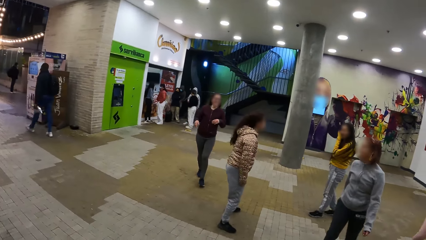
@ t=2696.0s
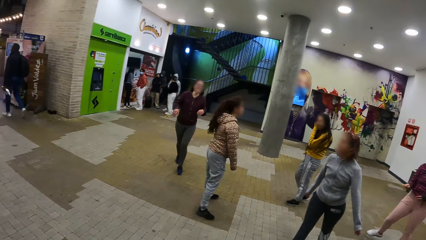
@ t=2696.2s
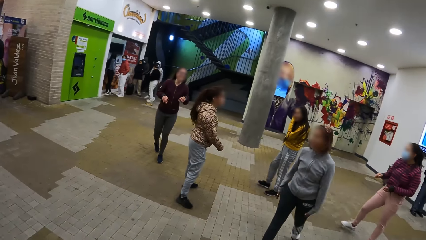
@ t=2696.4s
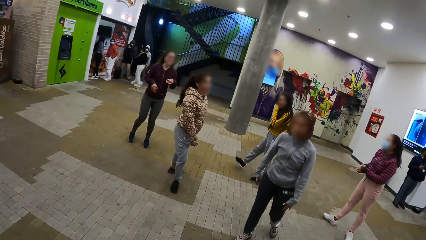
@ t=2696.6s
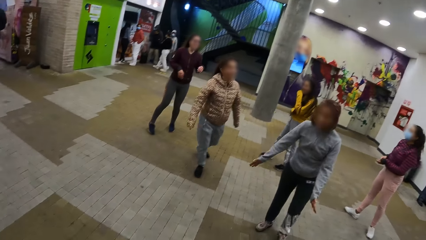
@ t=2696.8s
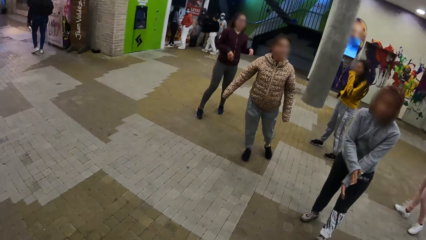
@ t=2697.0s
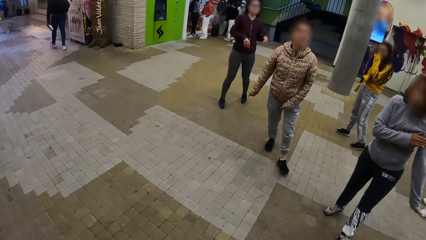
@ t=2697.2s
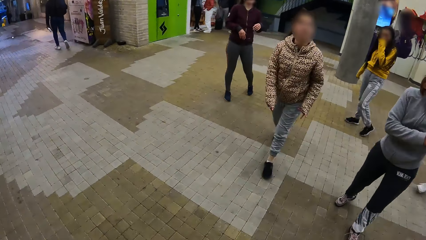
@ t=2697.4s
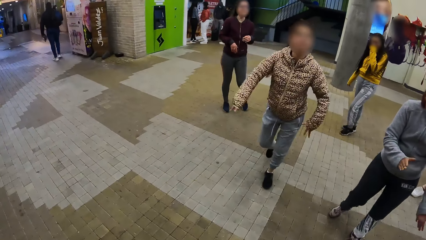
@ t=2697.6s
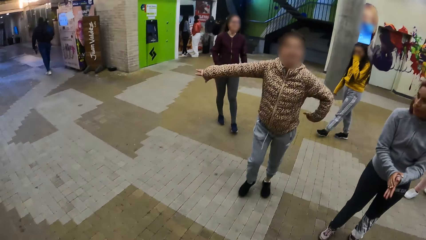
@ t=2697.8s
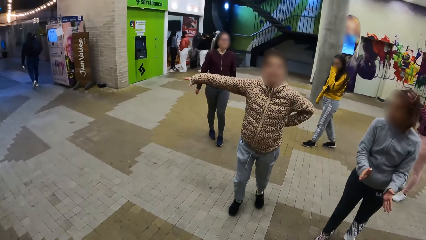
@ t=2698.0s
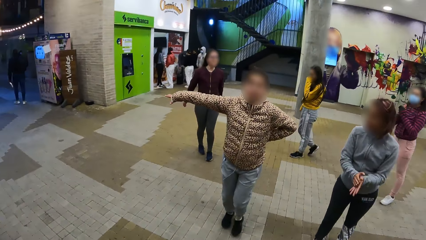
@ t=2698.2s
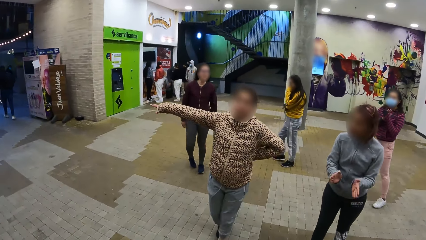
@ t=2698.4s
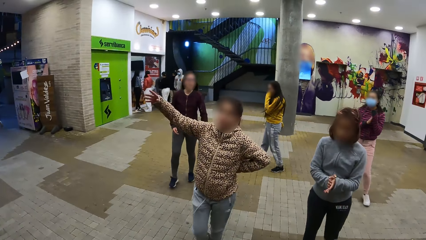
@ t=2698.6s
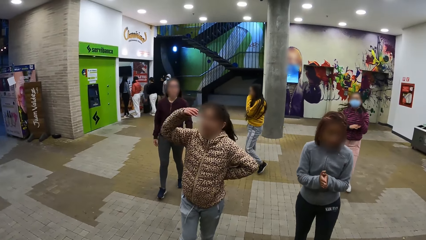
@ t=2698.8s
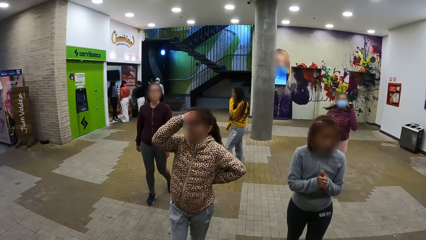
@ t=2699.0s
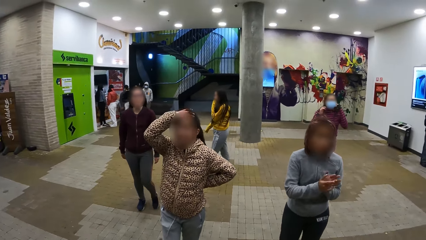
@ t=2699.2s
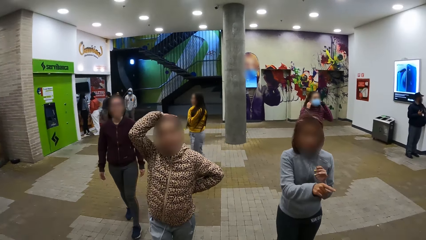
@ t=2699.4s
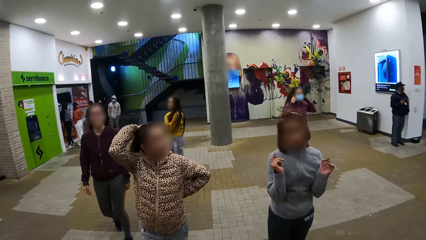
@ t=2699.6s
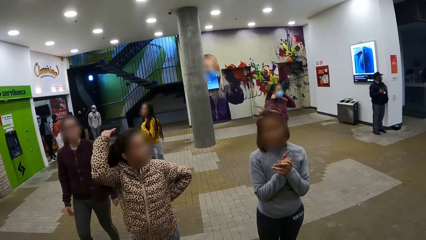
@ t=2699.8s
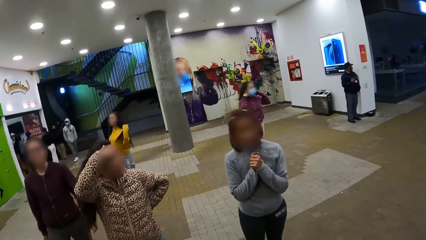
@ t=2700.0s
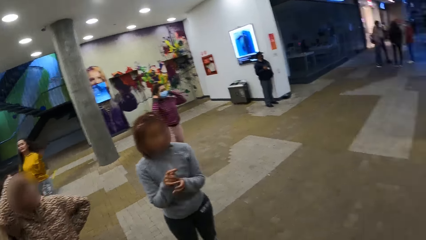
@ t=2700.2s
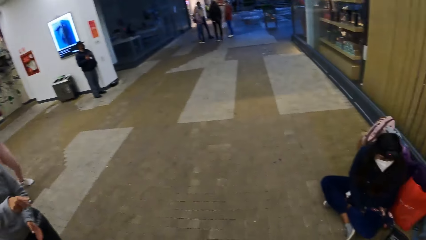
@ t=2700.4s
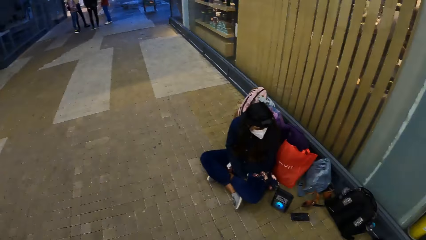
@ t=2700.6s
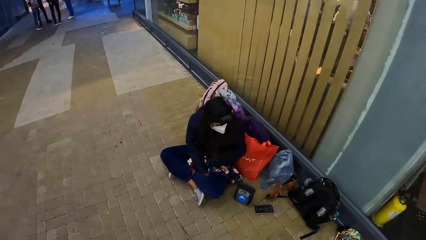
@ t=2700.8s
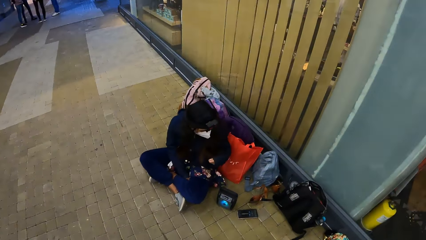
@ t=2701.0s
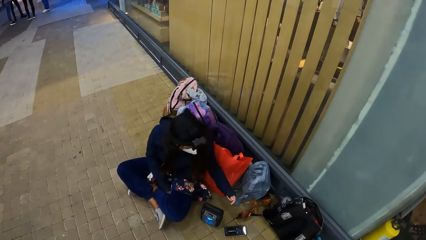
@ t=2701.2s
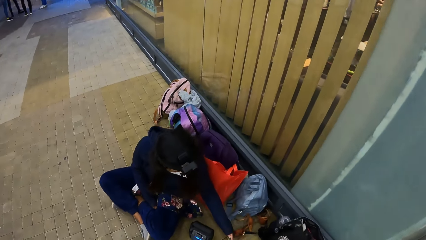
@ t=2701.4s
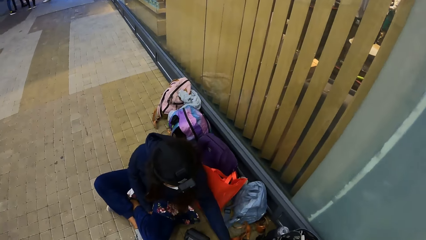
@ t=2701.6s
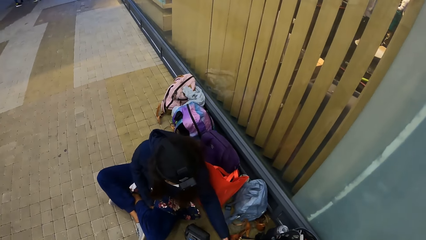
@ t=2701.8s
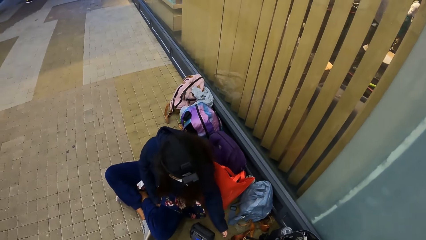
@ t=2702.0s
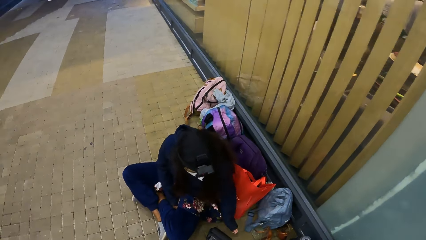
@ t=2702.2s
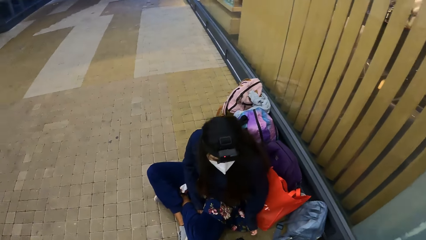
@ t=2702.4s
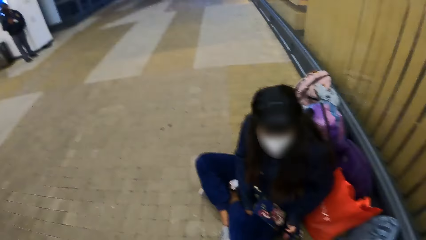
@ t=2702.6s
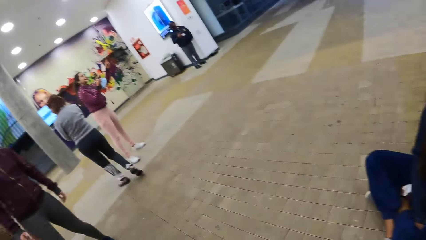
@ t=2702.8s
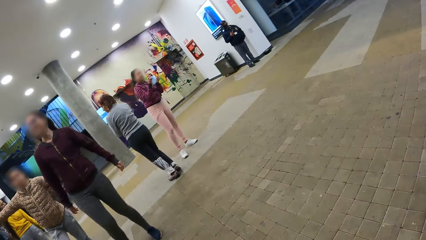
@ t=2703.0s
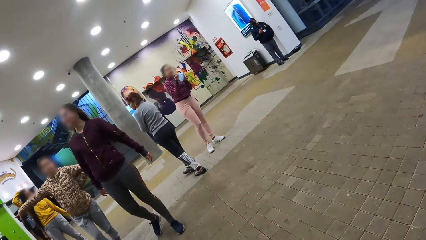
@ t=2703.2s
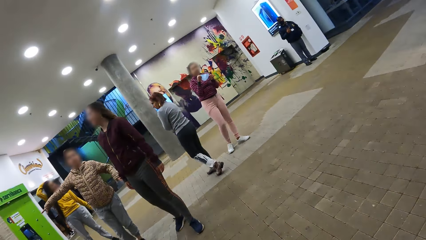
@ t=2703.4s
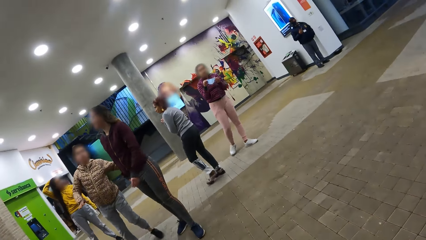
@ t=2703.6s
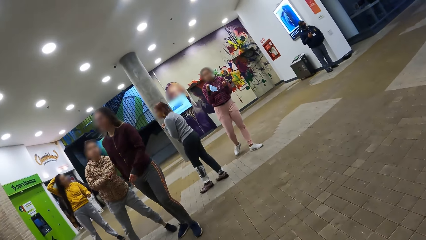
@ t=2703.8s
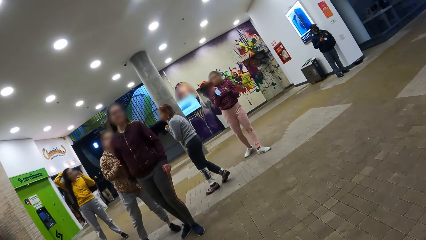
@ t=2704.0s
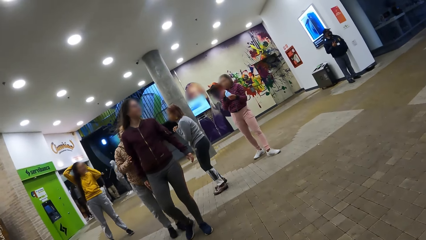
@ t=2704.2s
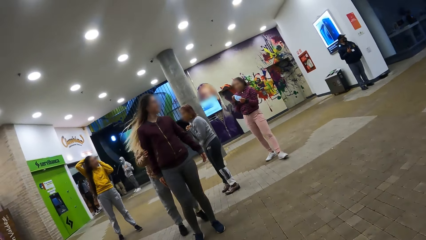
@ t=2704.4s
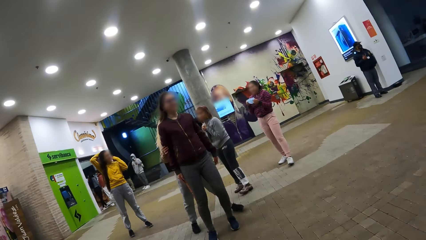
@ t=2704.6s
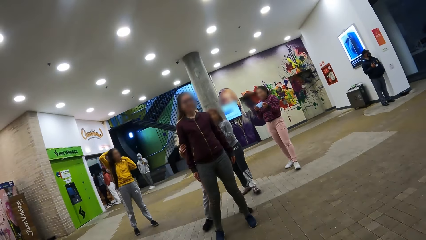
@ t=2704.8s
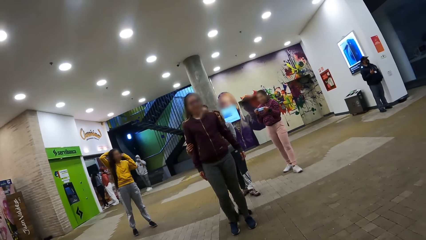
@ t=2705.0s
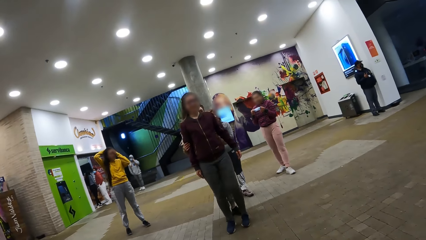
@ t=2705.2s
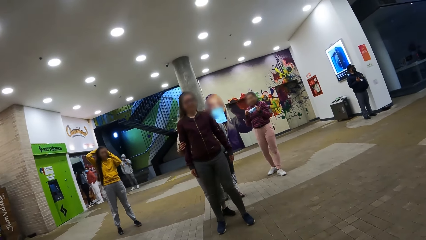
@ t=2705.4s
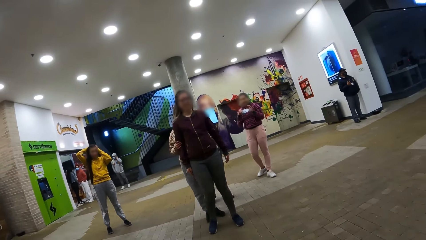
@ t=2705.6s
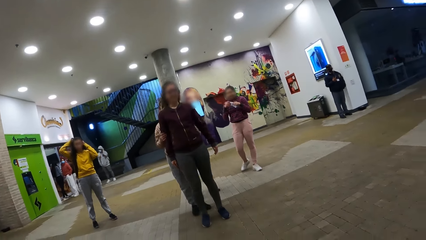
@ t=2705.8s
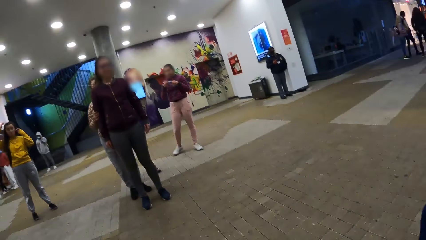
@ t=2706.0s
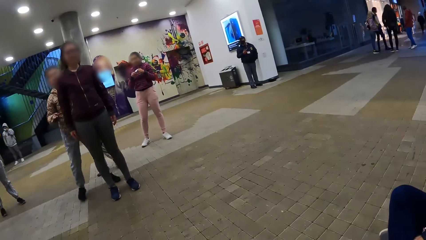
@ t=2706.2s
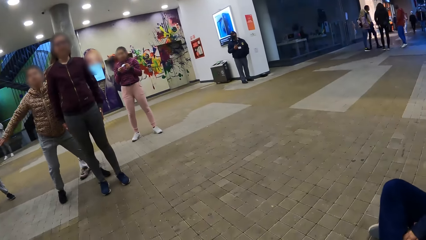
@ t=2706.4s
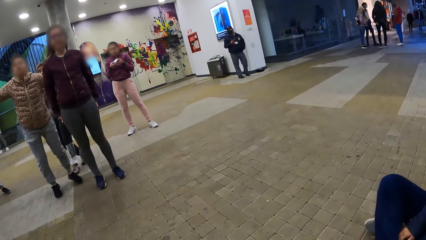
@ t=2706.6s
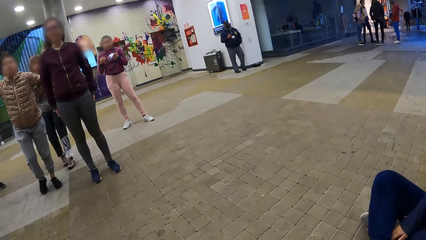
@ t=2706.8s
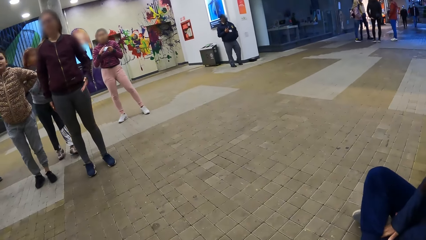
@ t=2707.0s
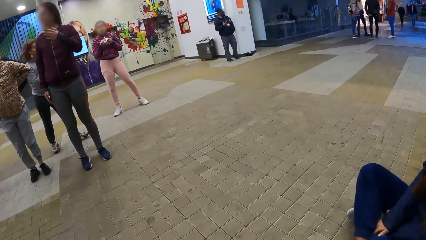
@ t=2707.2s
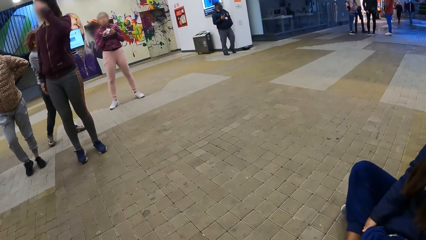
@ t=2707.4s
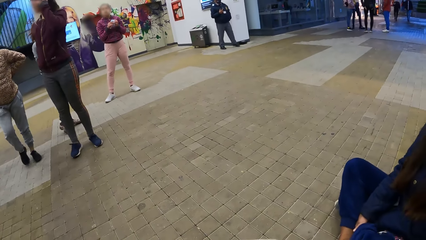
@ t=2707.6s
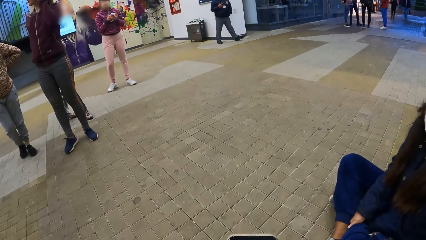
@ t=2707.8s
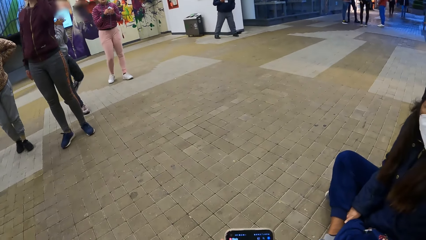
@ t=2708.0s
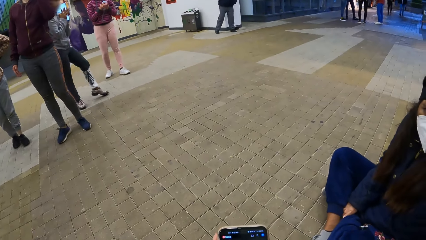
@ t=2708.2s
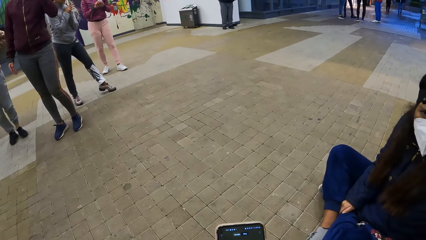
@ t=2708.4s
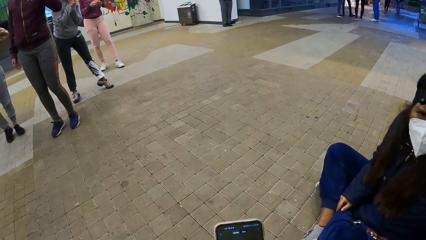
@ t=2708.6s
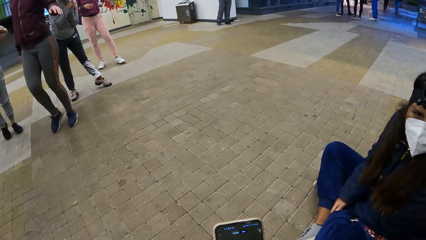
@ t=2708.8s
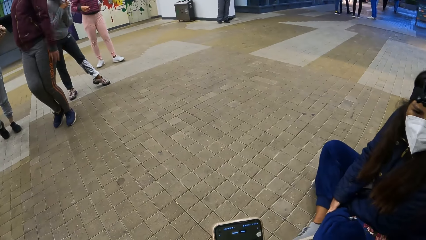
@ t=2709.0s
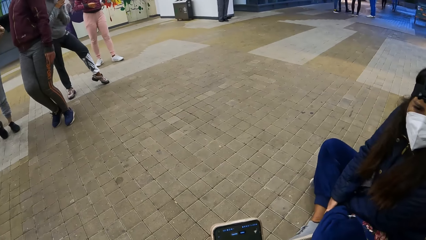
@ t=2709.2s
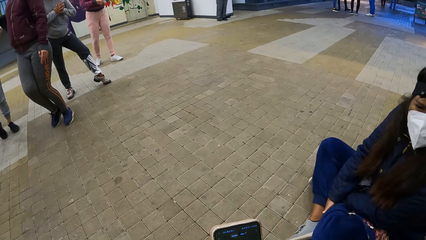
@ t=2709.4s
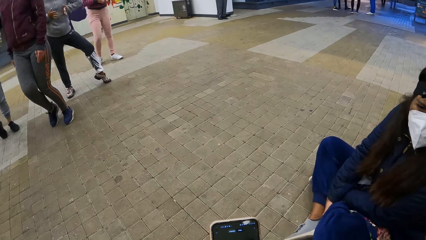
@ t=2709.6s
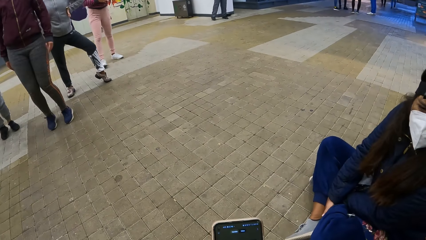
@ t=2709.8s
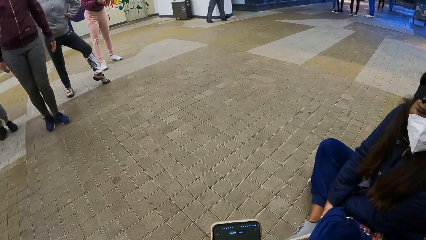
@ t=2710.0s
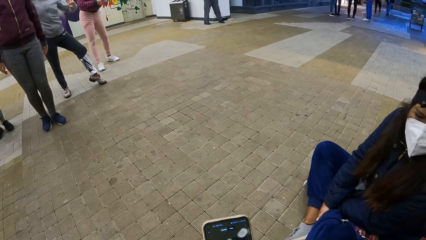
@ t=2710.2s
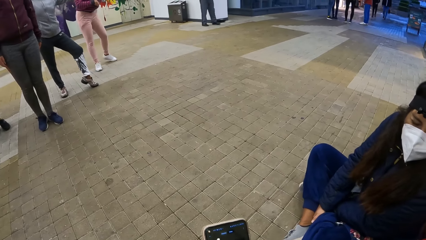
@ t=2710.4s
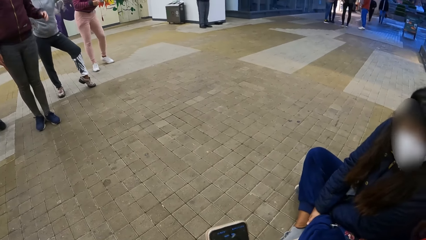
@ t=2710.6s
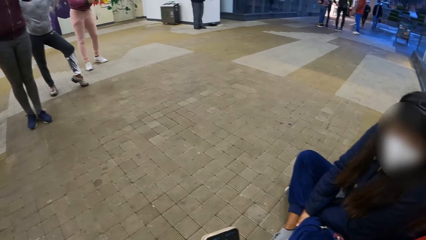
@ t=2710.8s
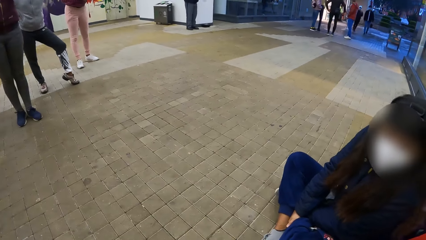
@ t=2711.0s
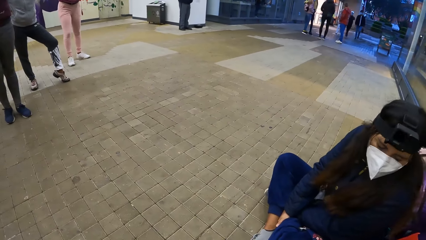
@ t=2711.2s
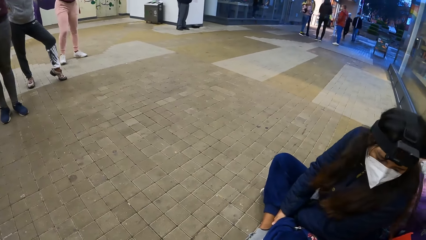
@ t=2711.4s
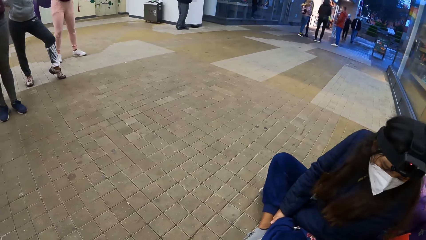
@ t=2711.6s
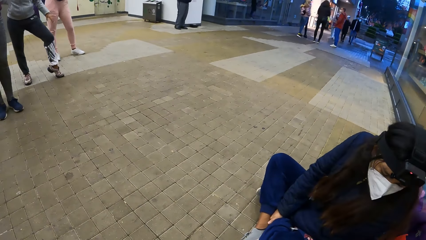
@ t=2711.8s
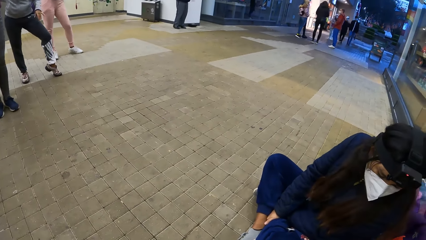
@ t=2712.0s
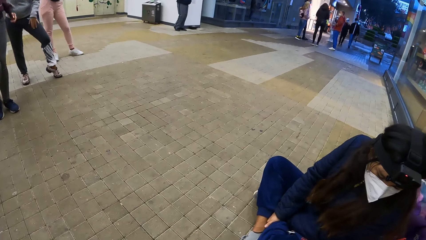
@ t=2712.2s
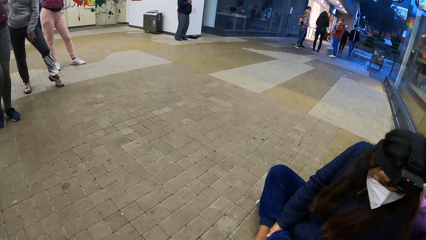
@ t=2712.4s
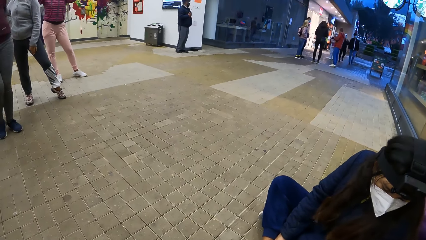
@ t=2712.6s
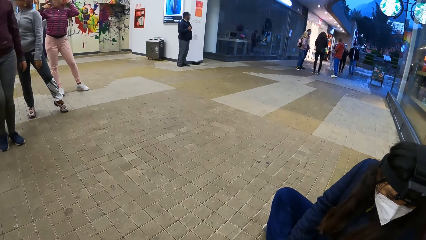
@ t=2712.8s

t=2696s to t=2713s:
The camera wearer turns towards the wall. They walk towards the wall. They look at a person. They sit on the floor. They stare at the dancers. They operate the phone.
